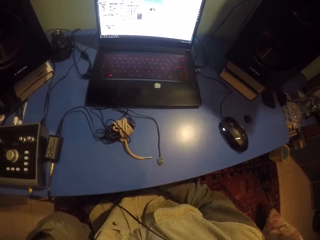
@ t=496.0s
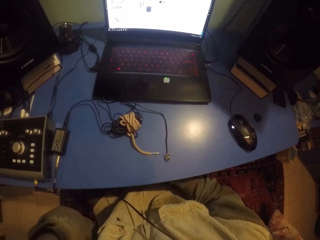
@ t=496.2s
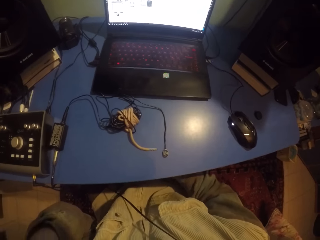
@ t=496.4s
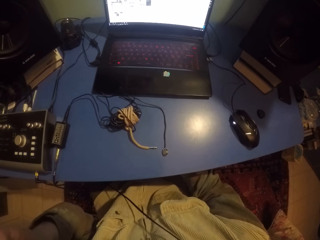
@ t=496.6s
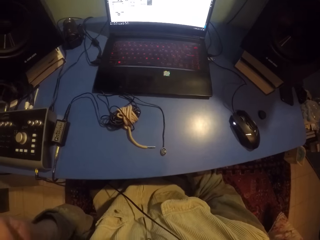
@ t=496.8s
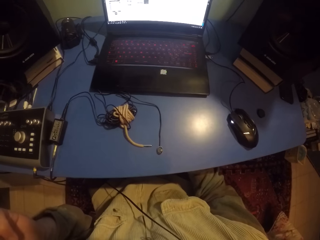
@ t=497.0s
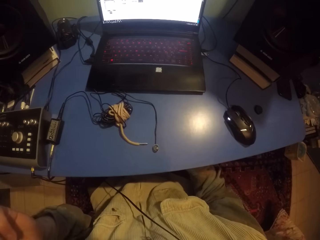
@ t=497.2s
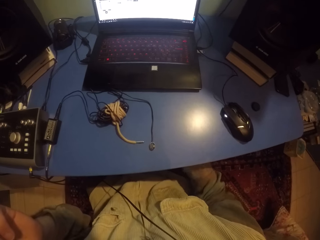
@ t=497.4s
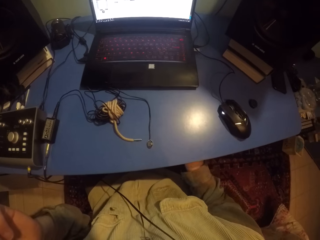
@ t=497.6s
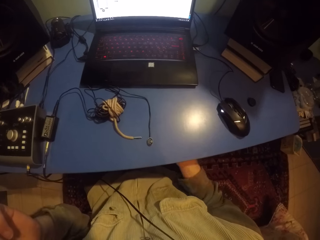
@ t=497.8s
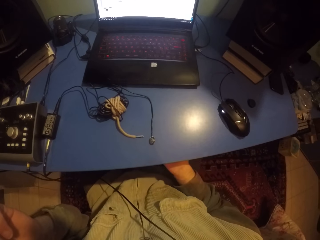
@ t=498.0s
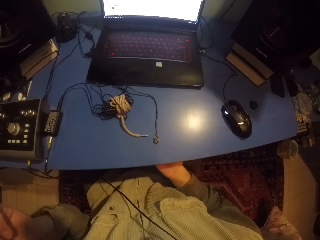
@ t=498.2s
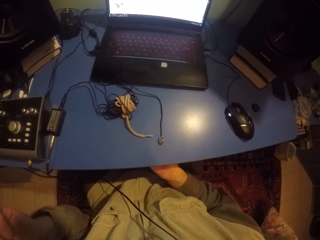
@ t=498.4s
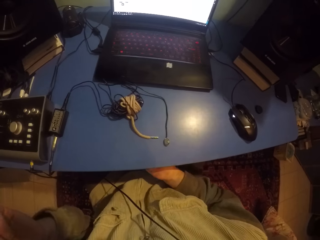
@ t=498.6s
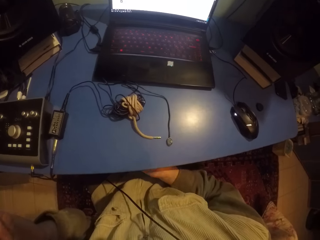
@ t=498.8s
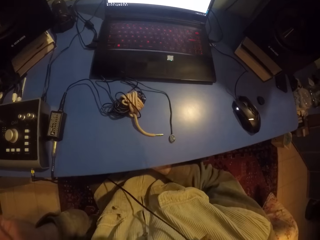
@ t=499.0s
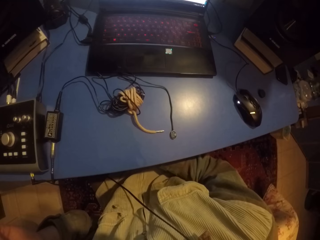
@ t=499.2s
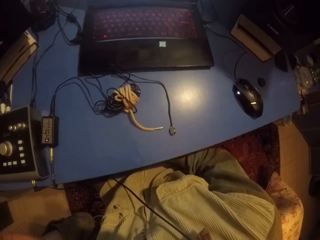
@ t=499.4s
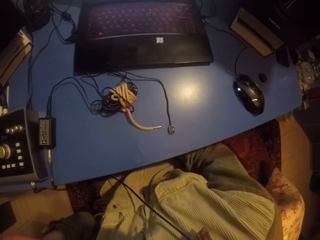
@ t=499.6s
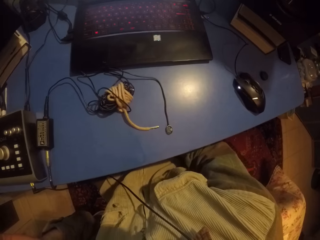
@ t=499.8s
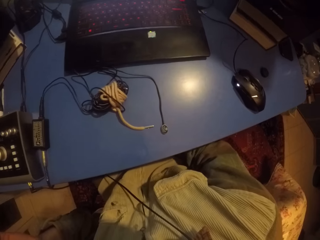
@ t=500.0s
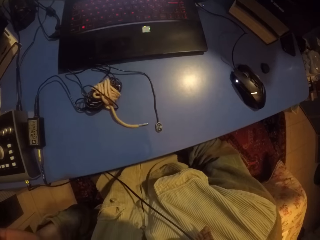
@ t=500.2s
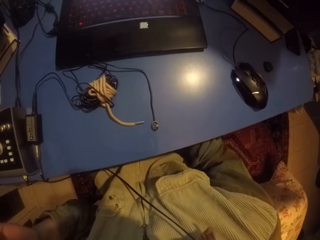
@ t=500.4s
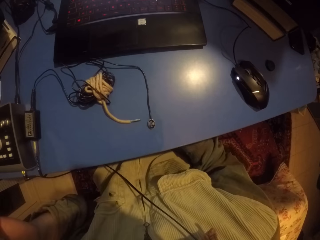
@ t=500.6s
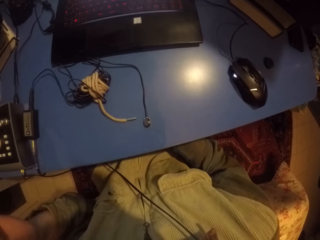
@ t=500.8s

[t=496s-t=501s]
The camera wearer rubs something under the table.

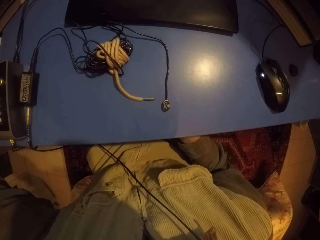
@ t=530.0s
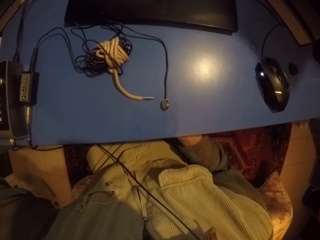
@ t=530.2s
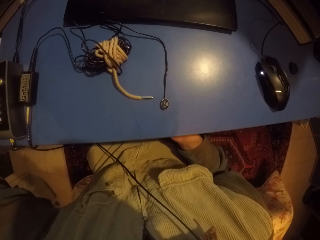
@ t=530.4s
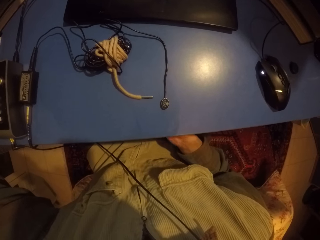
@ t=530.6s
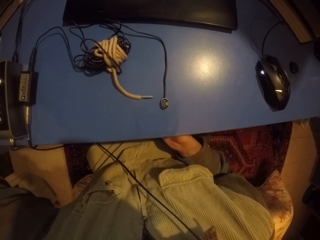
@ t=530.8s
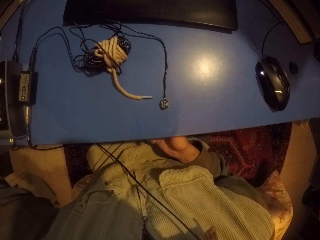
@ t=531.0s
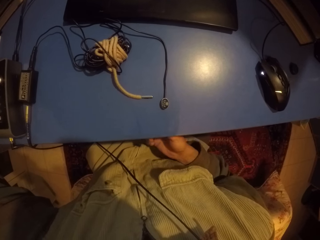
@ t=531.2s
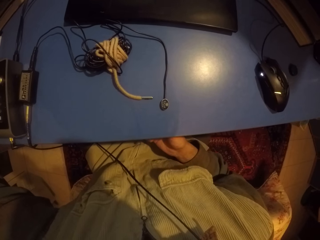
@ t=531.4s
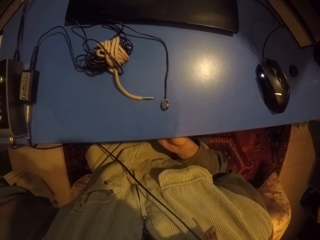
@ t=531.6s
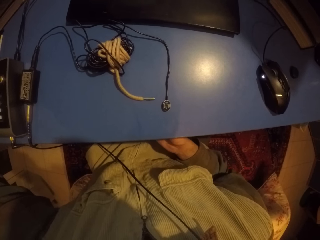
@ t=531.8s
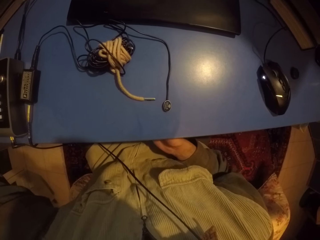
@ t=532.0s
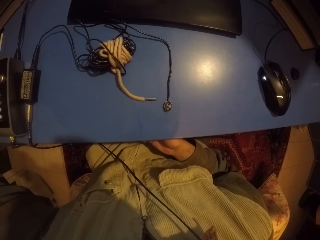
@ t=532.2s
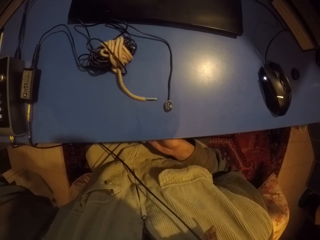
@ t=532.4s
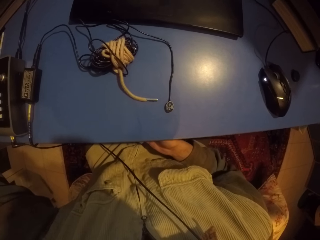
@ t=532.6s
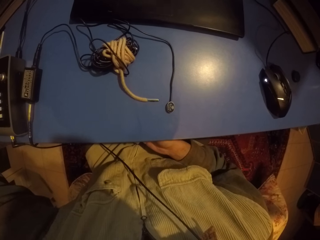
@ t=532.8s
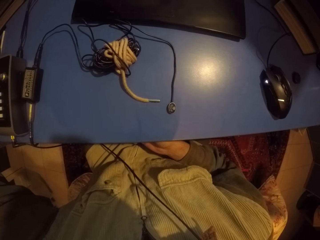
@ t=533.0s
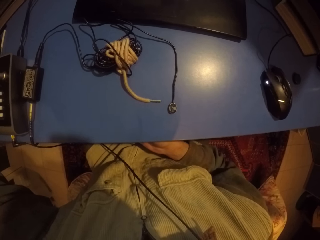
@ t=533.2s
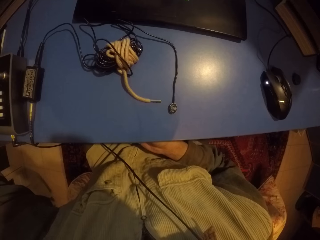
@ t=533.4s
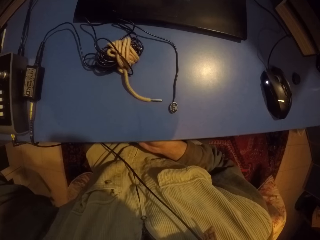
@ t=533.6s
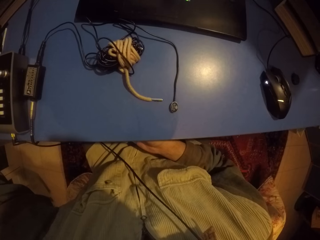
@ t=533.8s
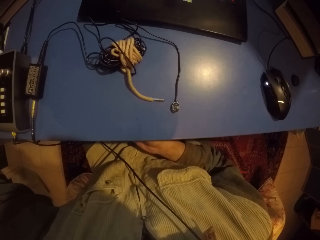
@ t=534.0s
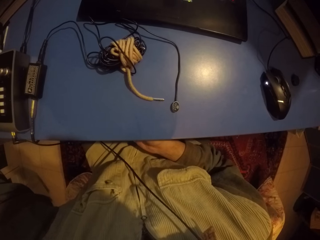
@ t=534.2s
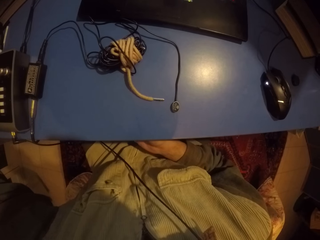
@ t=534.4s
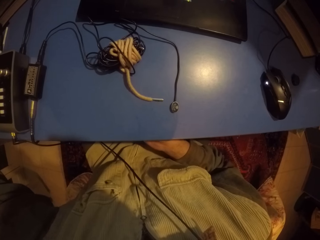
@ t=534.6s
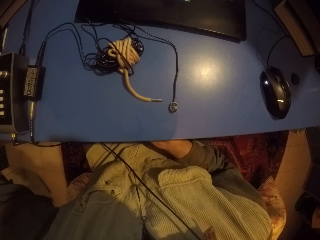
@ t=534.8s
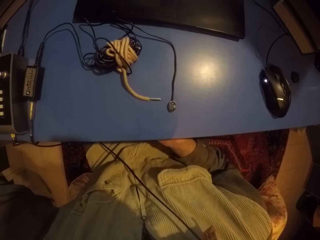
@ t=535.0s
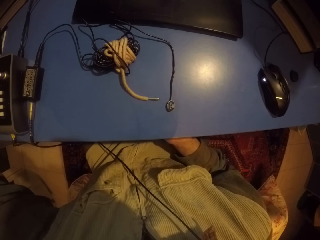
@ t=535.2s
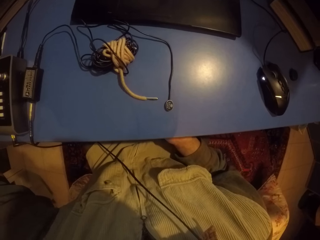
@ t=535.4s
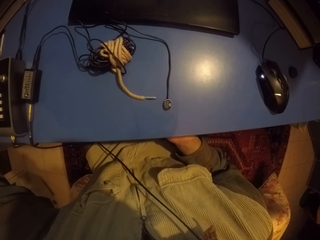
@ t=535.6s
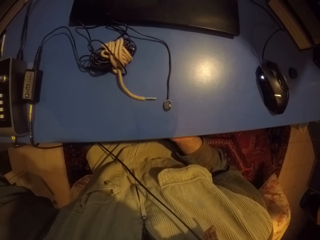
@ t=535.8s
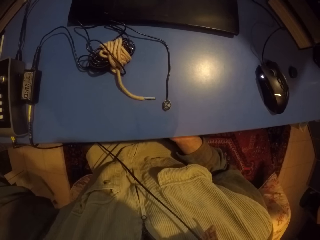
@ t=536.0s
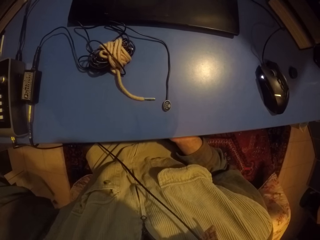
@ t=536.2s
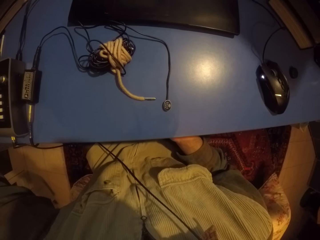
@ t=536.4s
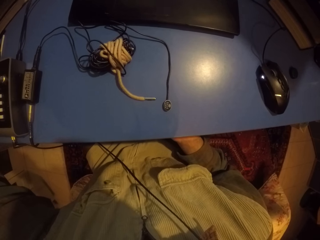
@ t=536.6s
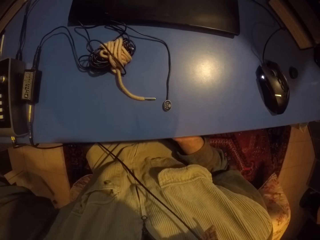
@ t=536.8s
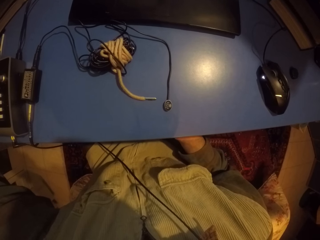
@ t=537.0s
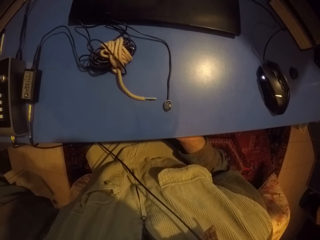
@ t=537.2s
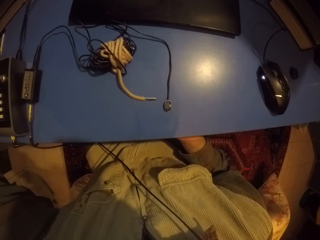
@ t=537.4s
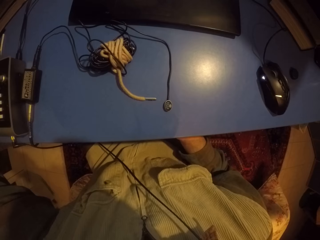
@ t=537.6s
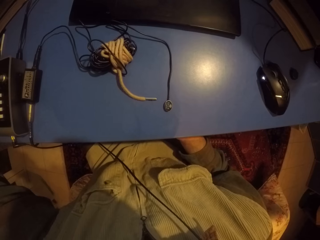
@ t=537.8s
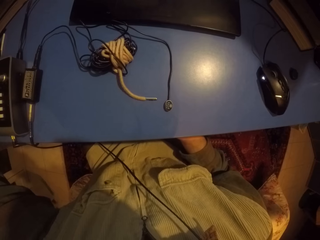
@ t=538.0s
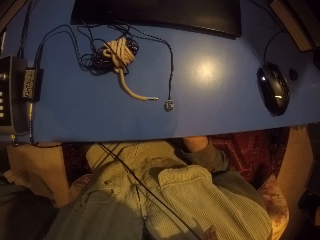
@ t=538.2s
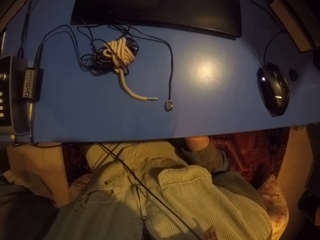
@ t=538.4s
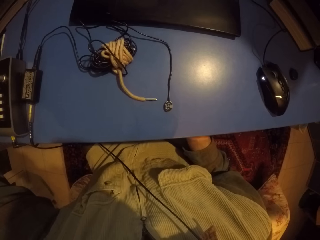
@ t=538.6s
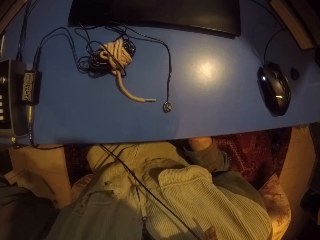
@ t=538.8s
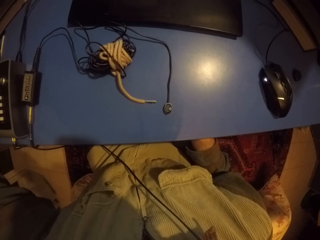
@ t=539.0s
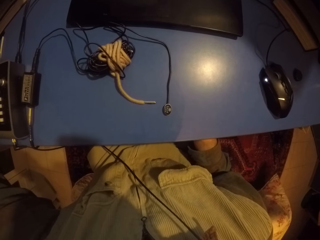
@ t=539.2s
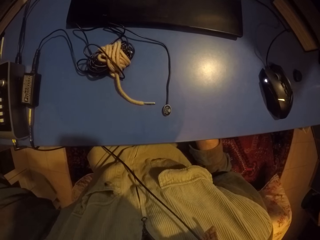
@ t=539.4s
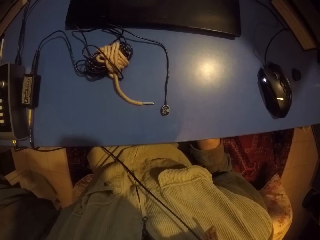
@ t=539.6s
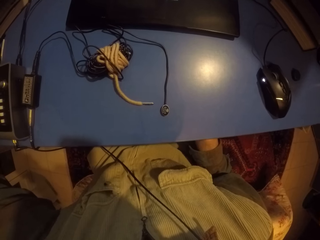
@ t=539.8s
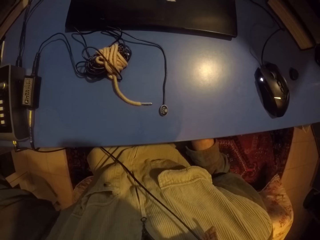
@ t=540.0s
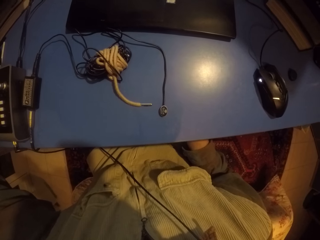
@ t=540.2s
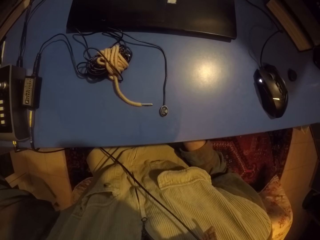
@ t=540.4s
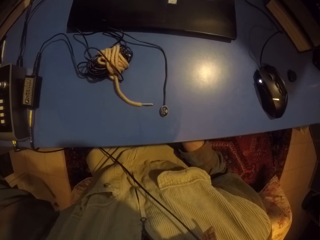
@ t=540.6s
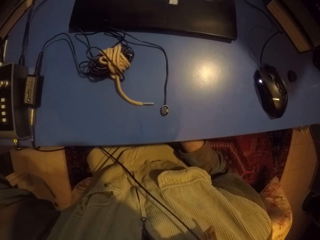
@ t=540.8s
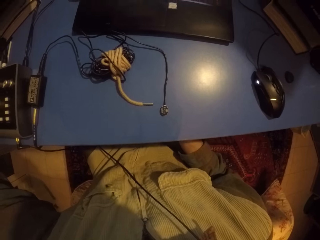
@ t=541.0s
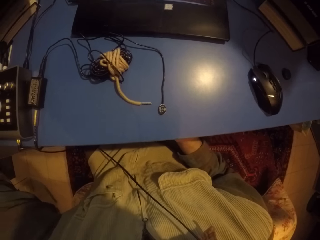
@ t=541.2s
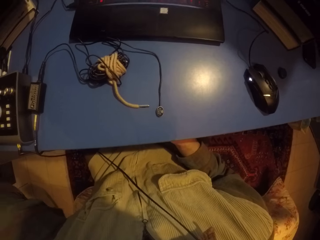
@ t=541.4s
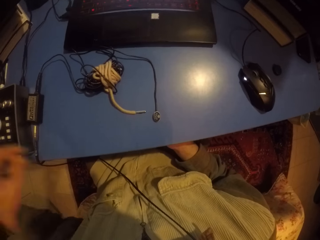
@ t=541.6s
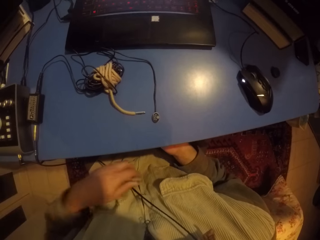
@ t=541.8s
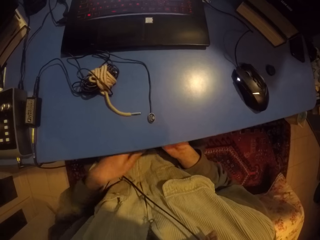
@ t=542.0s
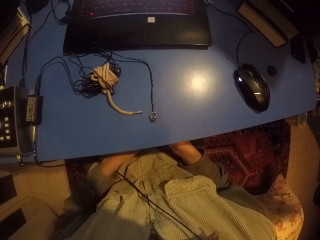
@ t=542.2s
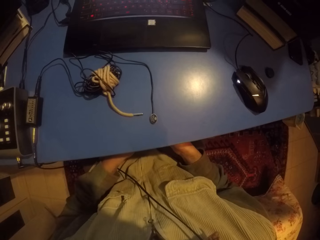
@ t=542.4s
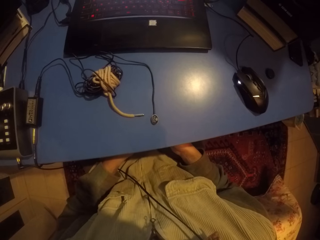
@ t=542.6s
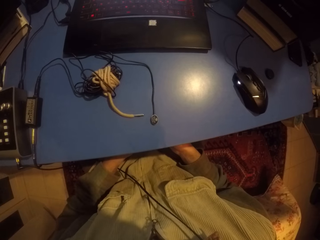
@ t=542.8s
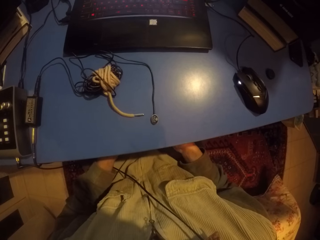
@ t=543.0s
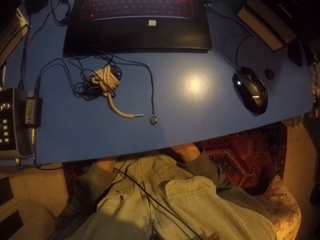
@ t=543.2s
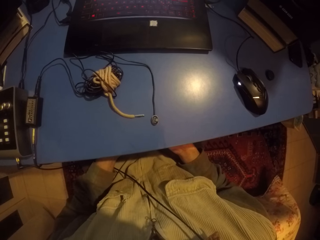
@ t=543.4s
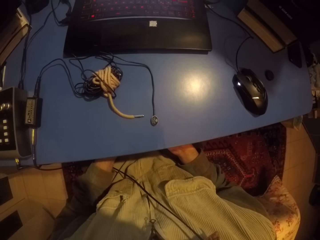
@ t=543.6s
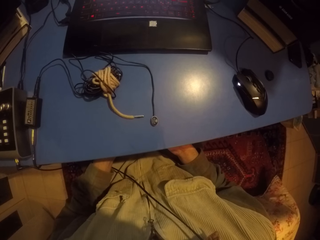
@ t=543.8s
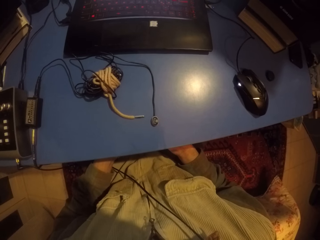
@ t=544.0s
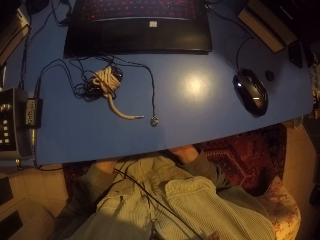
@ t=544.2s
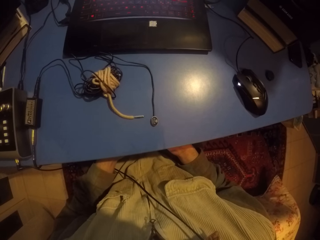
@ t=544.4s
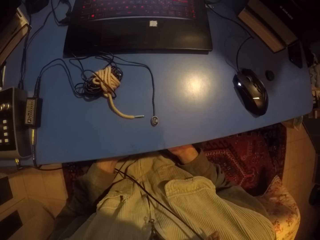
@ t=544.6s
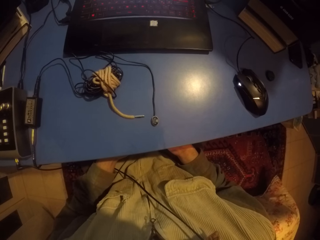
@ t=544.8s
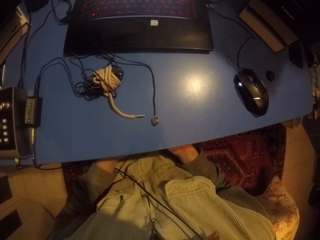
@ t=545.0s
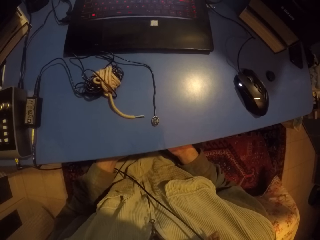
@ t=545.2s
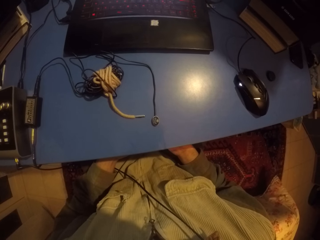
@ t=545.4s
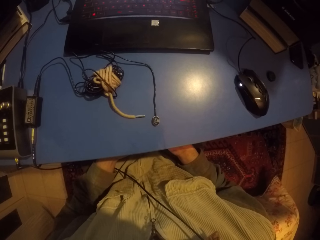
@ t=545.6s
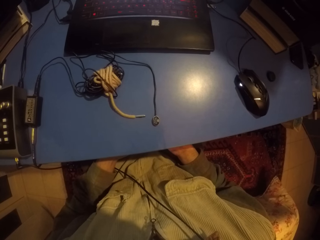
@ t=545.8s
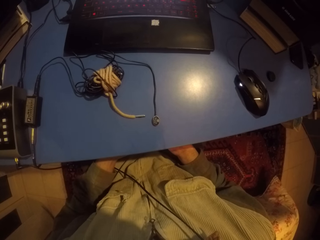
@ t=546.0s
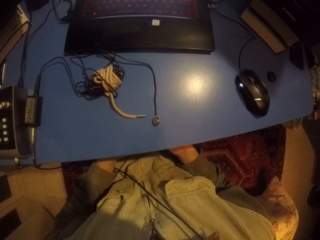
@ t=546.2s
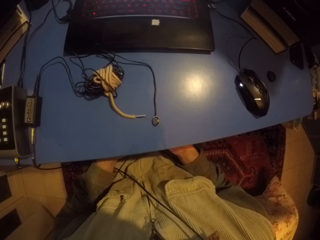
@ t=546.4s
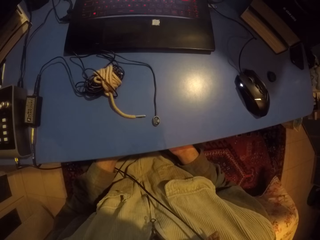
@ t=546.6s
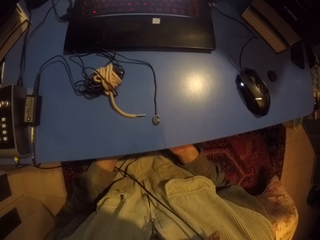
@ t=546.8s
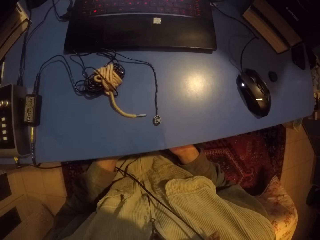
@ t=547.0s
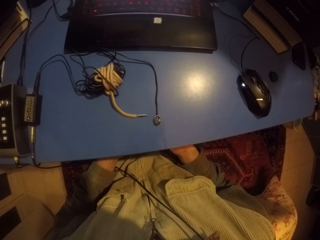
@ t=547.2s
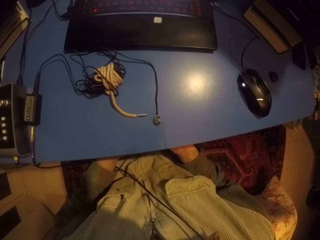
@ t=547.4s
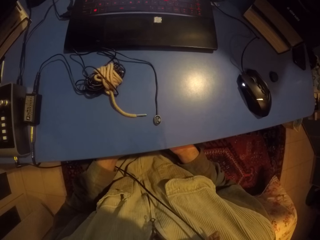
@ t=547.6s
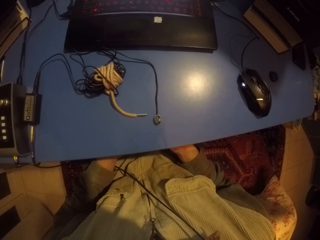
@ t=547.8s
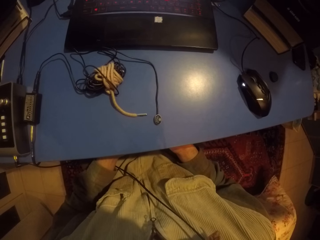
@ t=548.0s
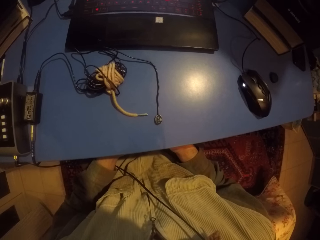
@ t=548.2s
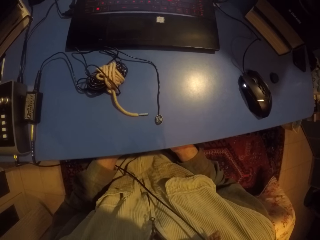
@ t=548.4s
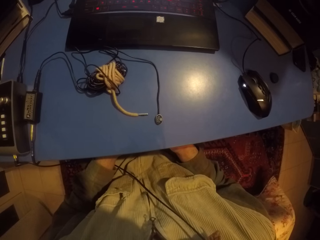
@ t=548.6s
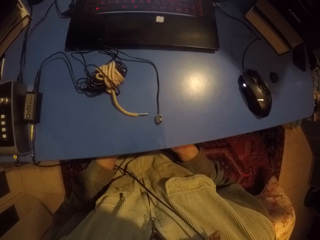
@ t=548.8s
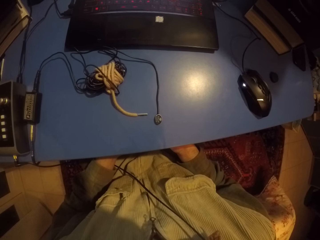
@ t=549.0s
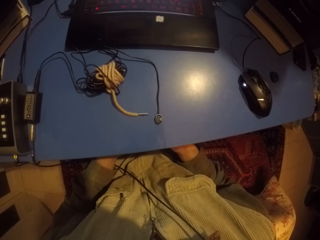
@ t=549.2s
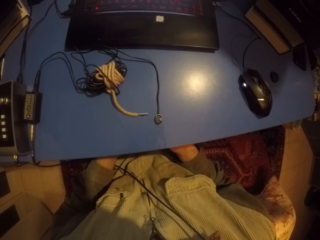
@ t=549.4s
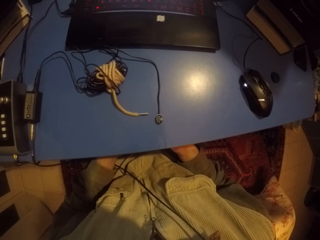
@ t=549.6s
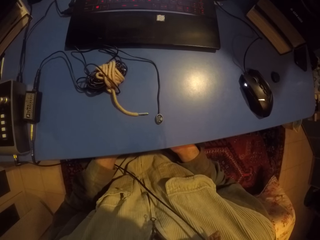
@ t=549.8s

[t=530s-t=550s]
The camera wearer taps something under the table. They touch something under the table.
